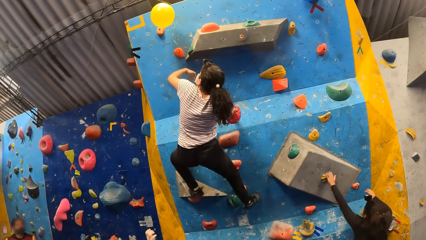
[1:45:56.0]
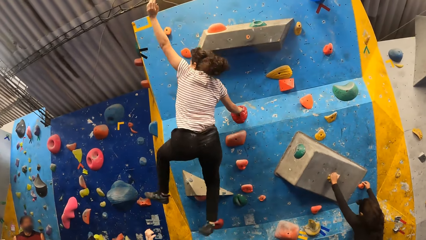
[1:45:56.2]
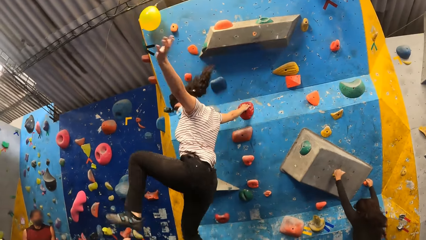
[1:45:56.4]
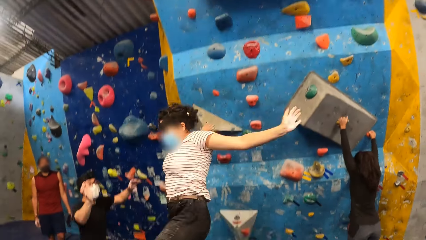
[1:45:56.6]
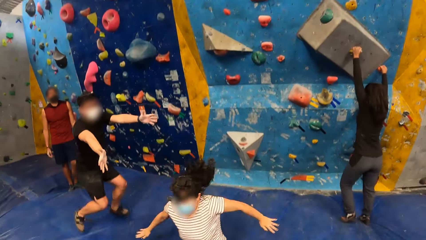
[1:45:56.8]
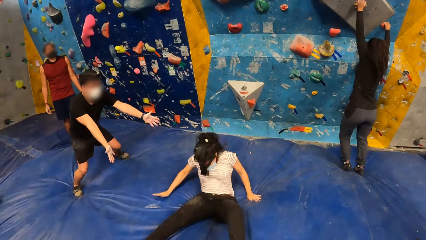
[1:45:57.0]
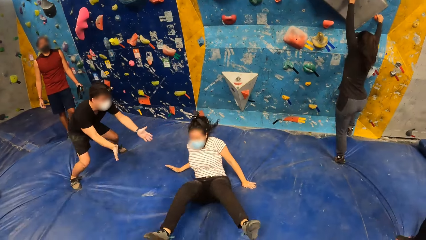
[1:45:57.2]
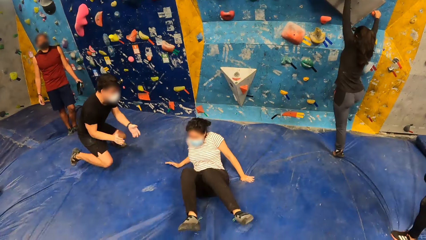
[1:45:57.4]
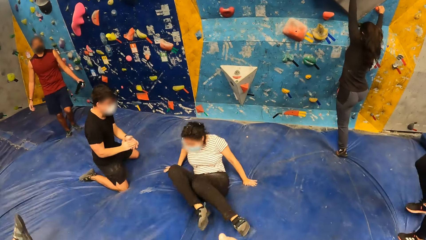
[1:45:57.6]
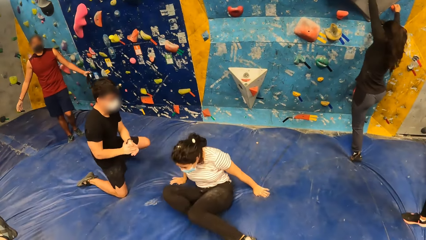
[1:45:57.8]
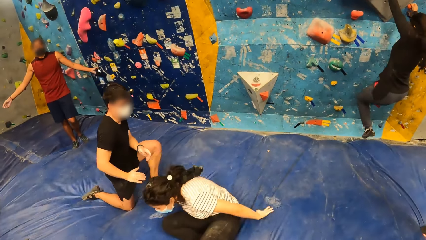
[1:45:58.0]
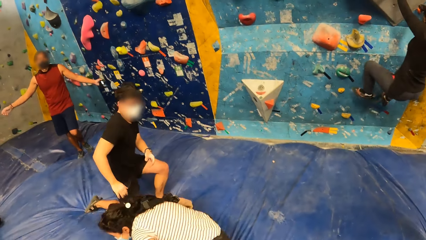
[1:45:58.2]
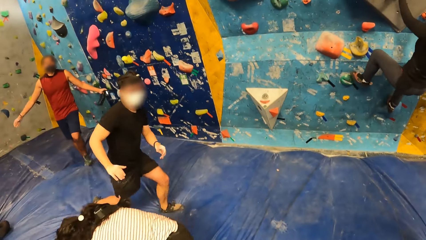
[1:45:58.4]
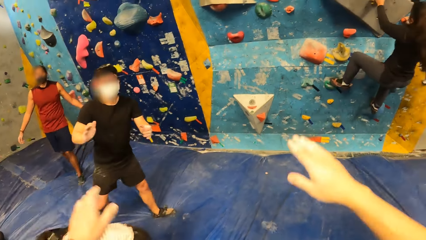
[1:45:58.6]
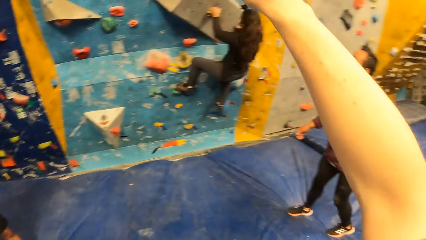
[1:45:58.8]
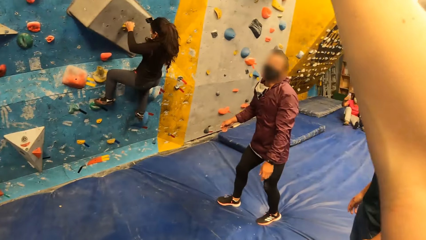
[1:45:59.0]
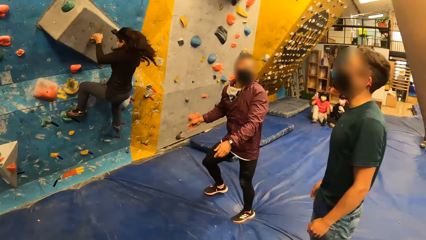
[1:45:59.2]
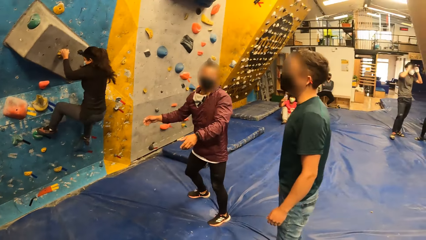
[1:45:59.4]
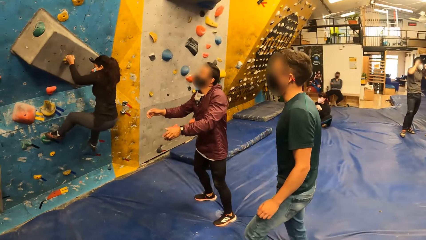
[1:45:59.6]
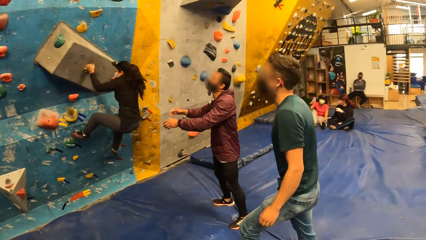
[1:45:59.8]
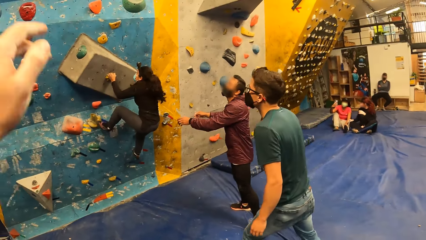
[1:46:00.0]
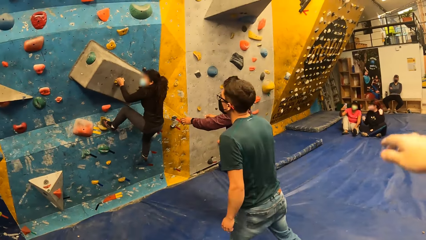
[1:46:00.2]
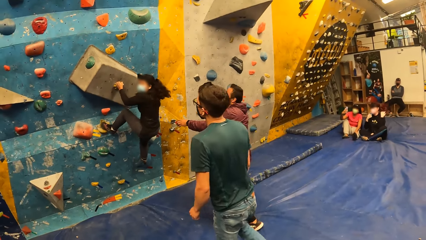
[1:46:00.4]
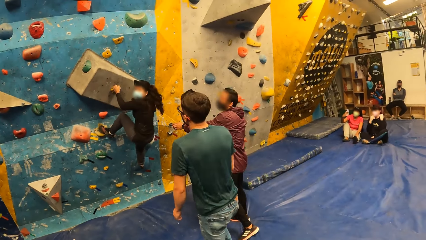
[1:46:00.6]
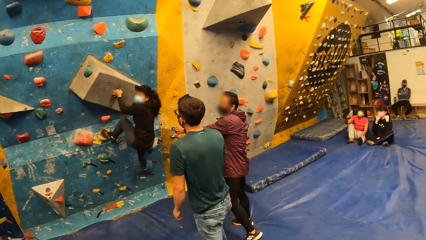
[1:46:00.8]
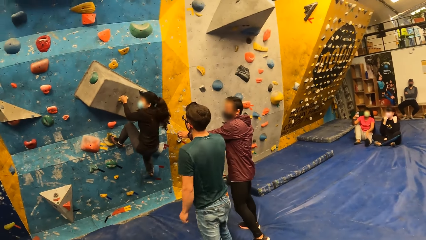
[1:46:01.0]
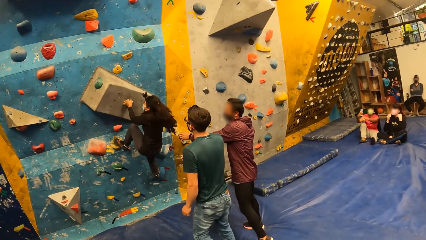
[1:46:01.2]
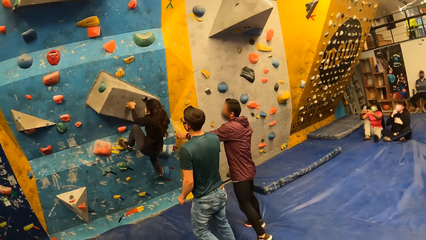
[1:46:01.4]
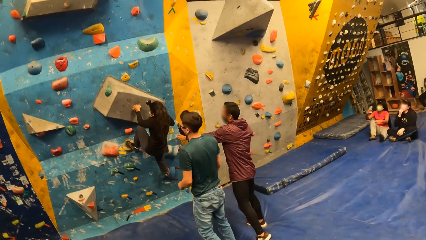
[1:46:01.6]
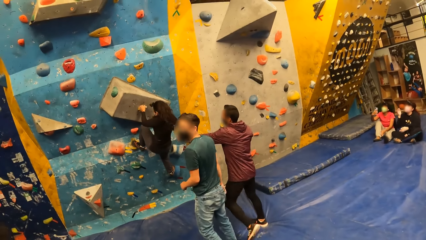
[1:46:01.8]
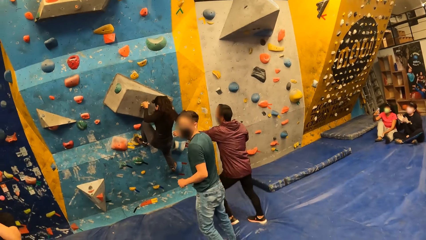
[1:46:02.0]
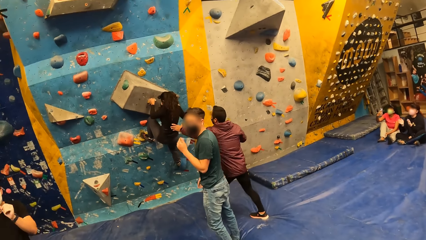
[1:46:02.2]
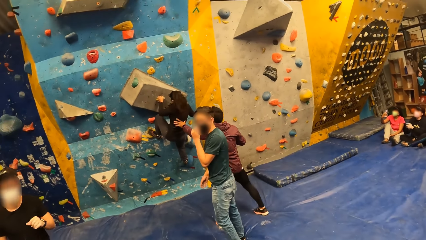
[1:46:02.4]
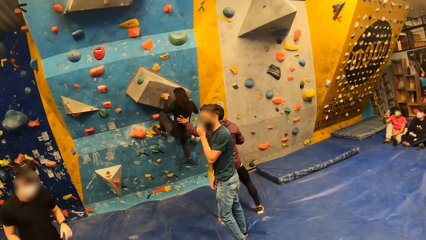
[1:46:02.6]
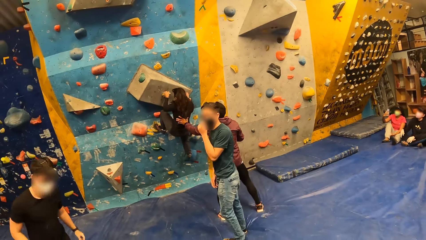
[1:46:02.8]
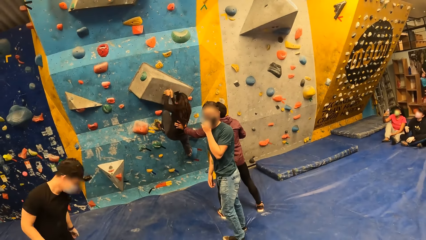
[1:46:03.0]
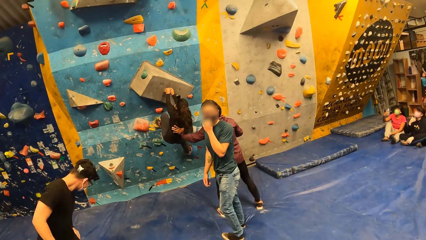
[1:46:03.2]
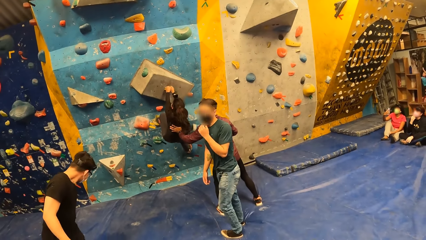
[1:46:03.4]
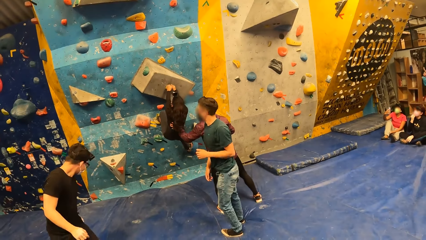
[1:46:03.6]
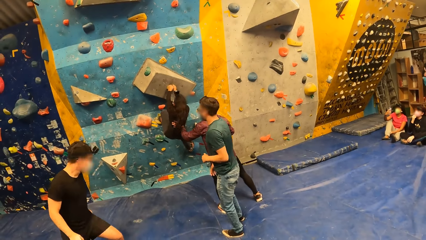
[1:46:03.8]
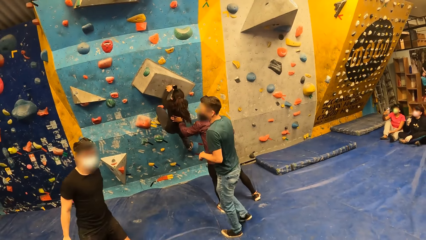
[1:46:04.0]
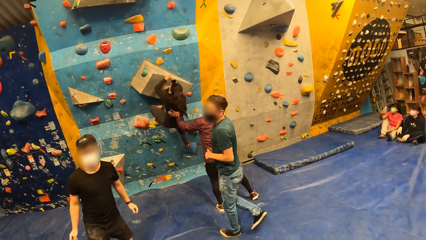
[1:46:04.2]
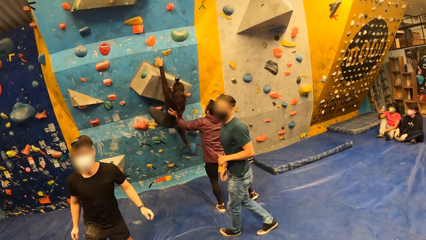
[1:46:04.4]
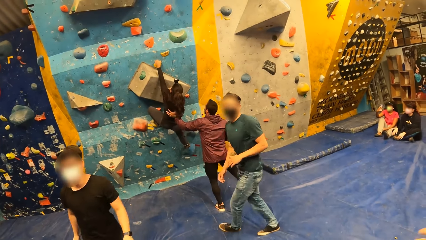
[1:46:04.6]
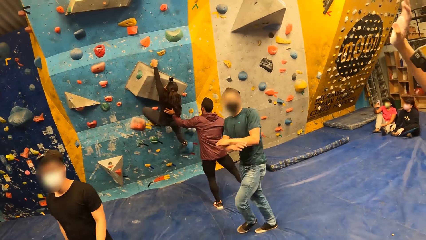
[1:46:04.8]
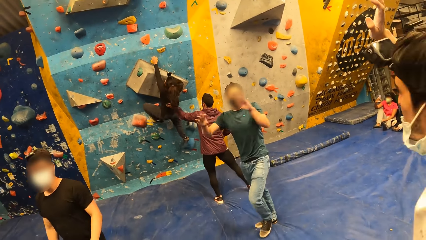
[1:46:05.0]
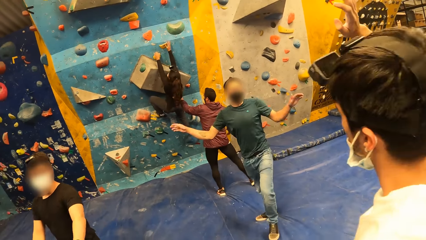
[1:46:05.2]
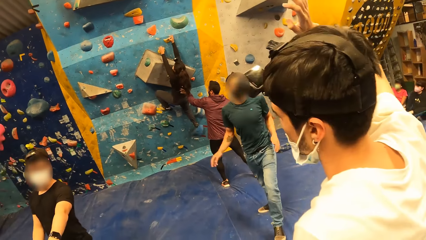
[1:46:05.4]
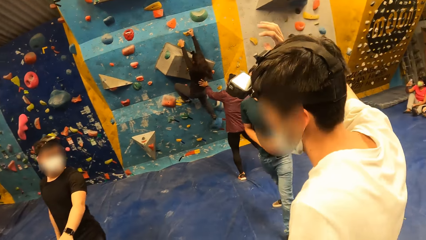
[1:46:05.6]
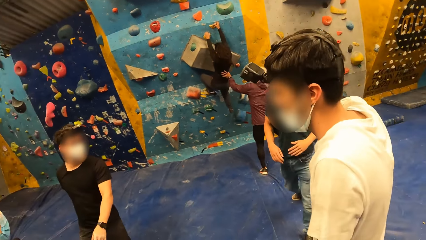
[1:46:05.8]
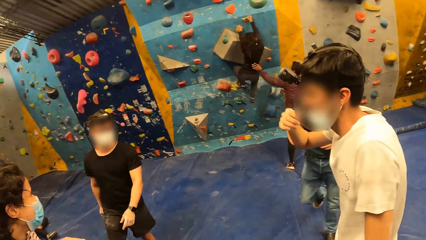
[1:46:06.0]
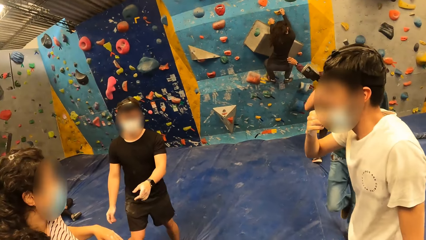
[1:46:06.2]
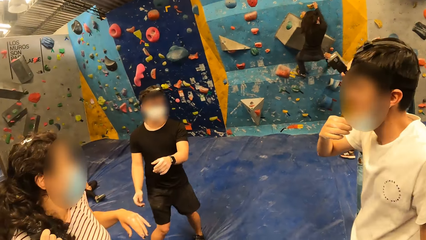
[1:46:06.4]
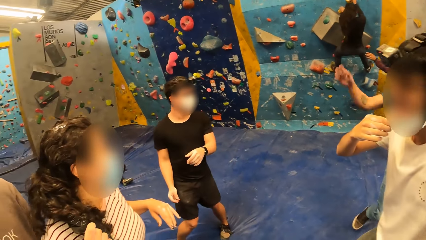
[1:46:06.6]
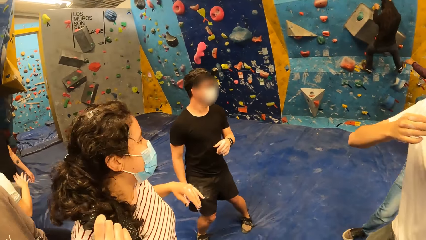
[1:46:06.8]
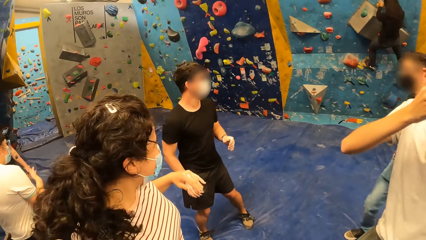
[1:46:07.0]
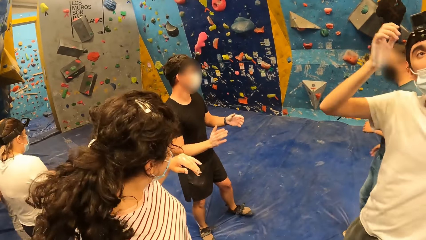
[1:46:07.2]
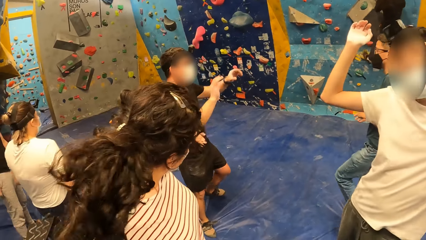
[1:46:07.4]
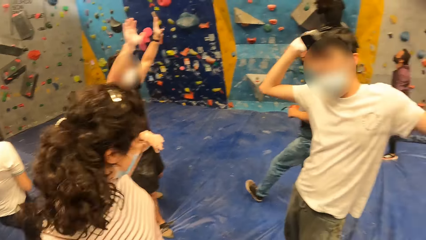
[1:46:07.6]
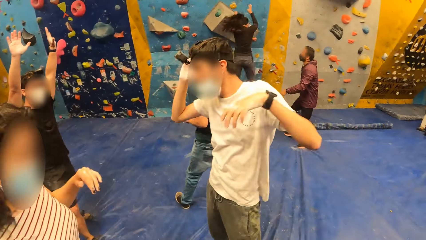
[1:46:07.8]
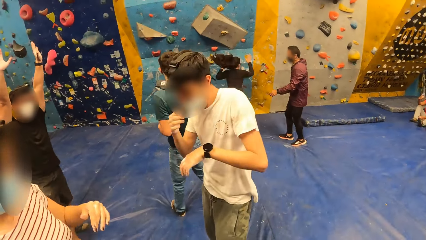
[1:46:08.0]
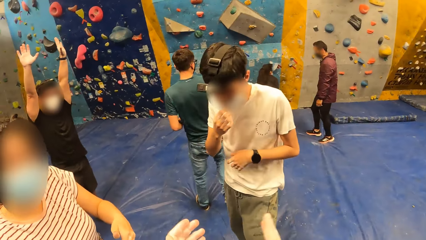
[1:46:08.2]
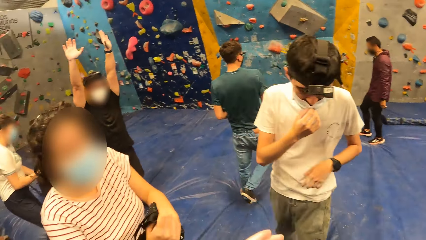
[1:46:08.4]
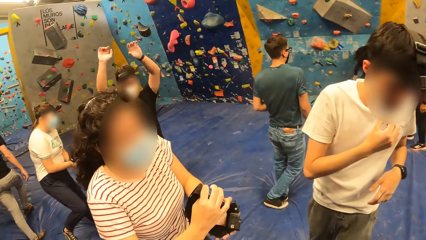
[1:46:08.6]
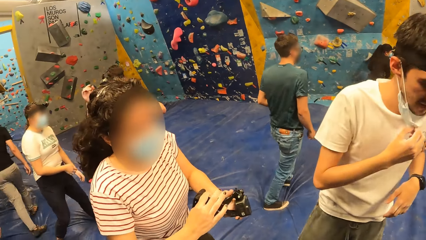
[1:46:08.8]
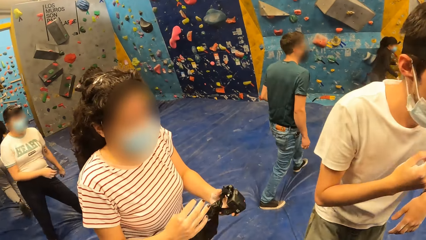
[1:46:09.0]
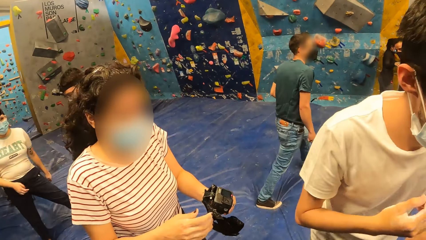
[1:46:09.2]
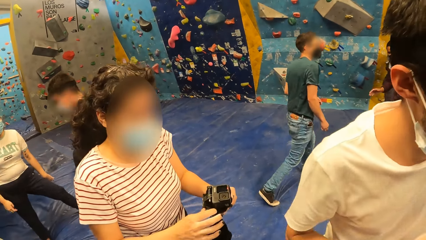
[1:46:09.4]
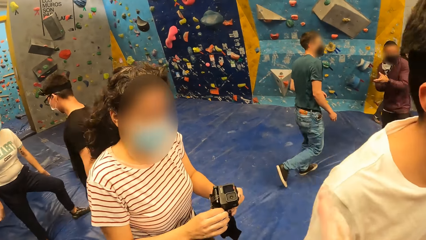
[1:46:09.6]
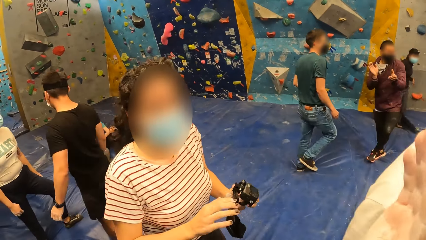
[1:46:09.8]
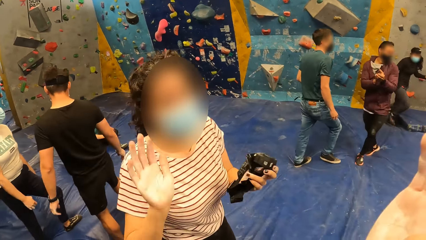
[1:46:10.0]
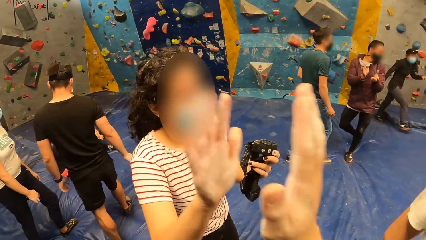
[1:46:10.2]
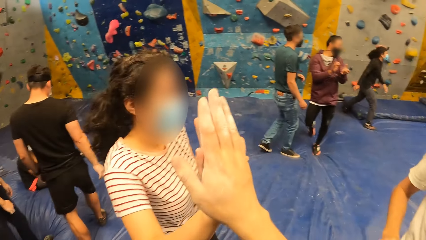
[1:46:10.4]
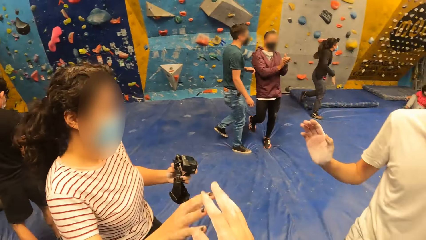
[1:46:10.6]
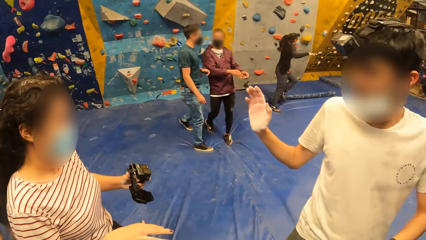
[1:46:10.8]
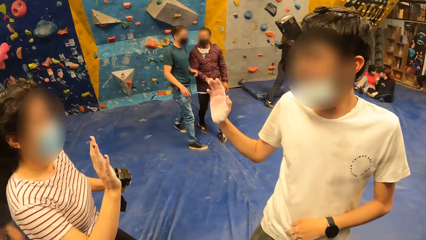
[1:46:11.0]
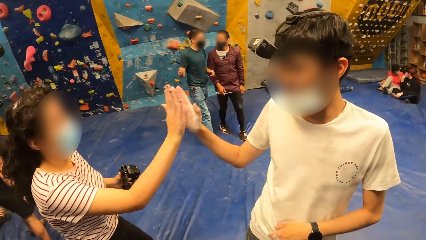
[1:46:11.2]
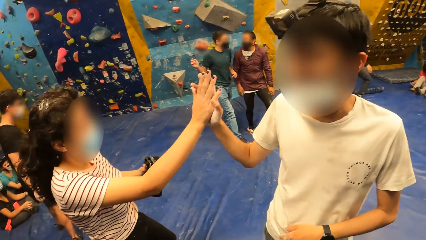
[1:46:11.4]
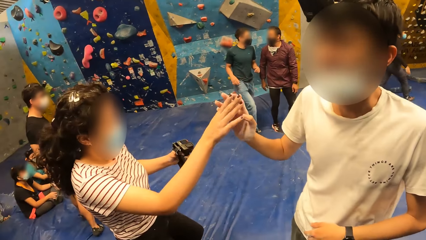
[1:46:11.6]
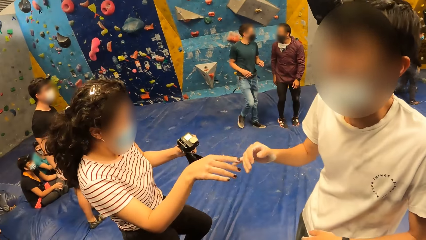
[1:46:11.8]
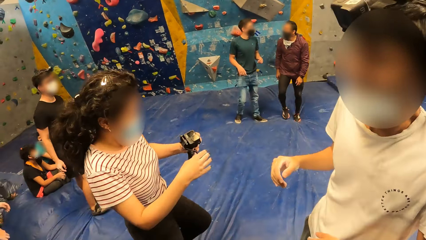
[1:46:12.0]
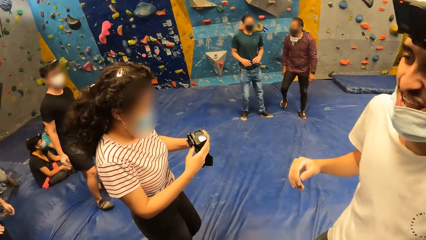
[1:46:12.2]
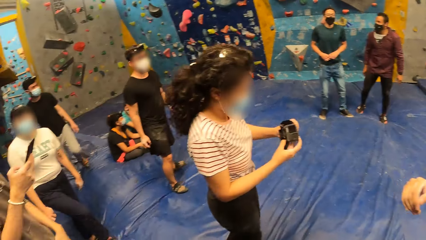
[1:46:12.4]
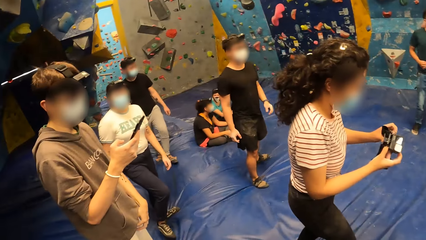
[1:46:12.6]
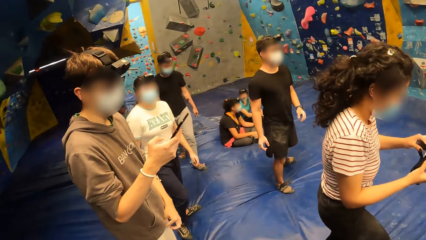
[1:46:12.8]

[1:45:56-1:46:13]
The woman touches a yellow balloon with her left hand. The woman jumps down from the wall. Another woman climbs the wall with both hands. A man pushes the other woman with his left hand. The first woman holds a camera with both hands. The camera wearer shakes the right palm of the first woman with his right palm. The first woman shakes the right palm of another man with her right palm.
